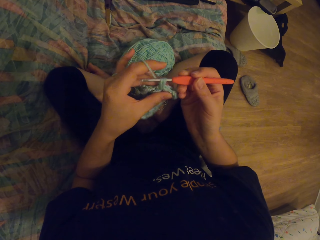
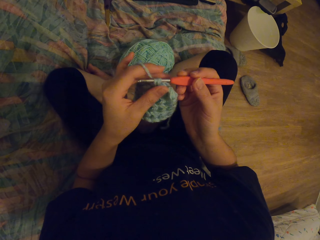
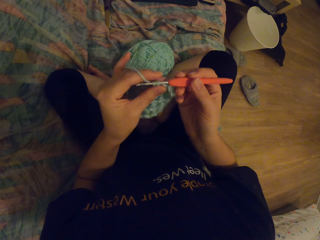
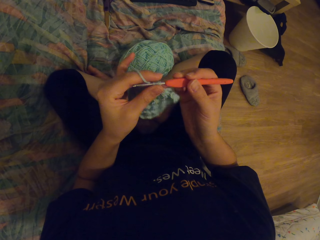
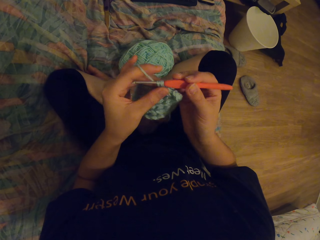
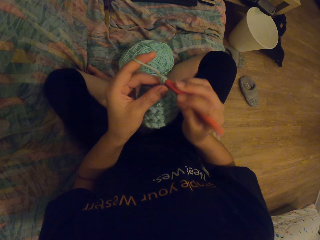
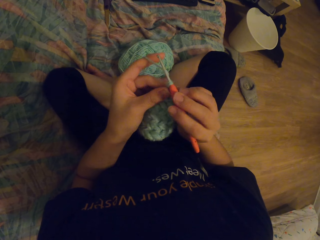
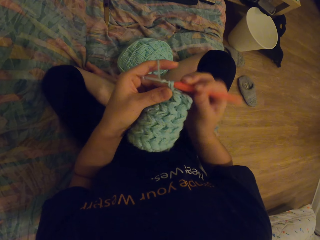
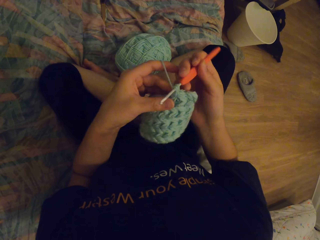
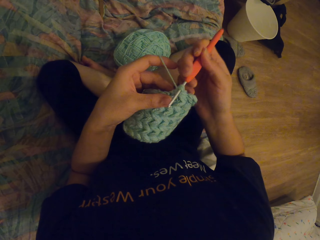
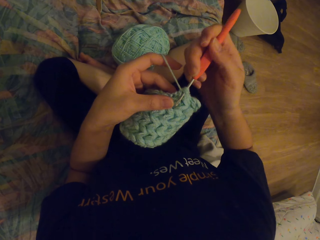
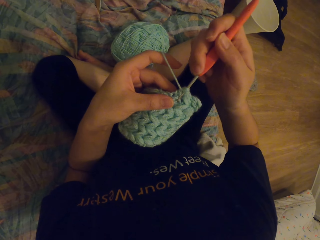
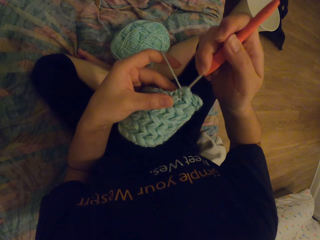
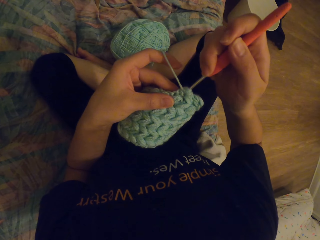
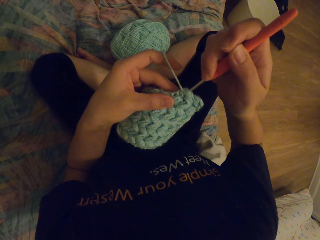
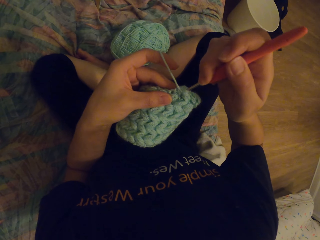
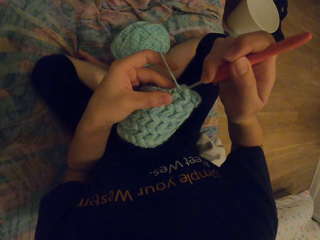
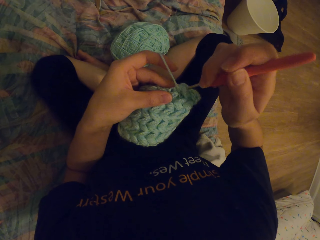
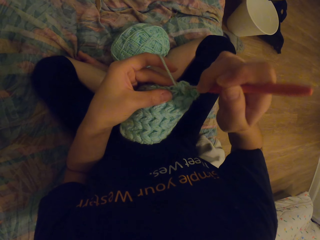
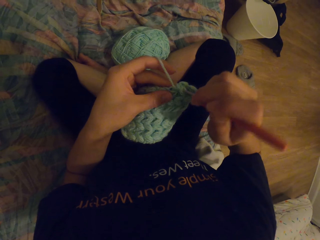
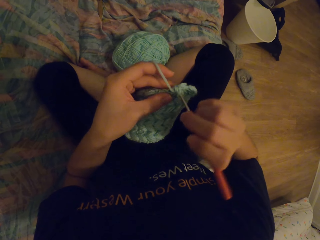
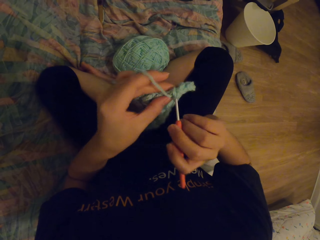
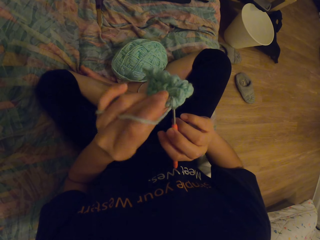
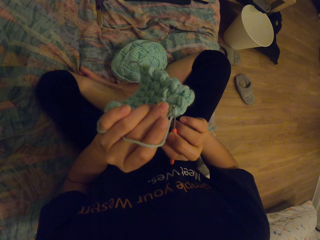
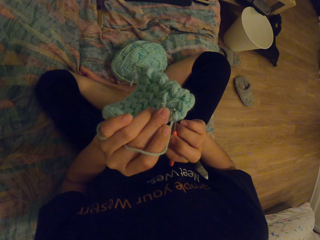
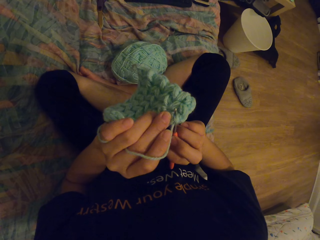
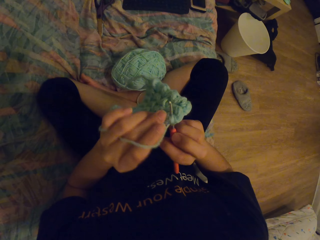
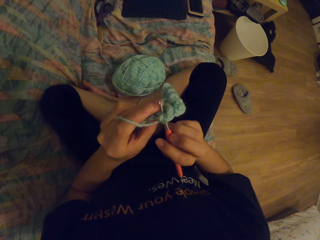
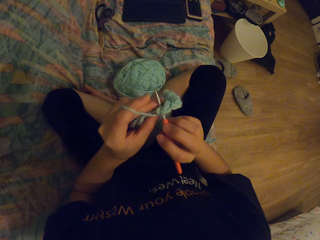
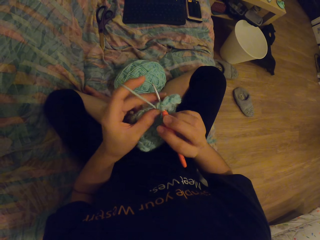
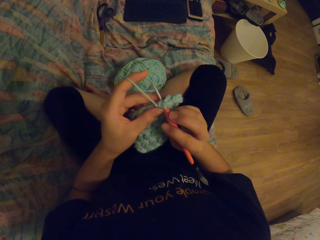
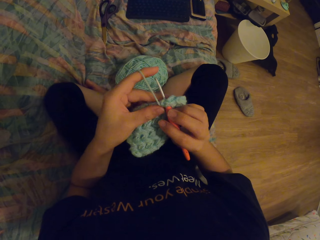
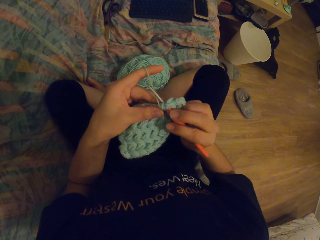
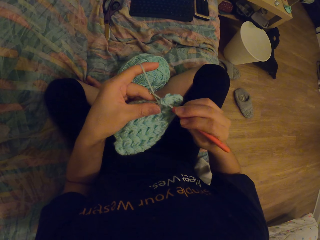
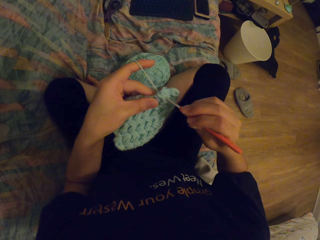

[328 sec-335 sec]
The camera wearer knits a garment.

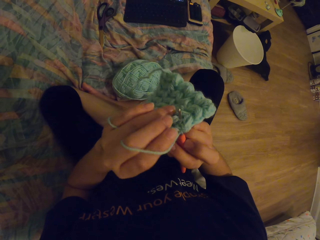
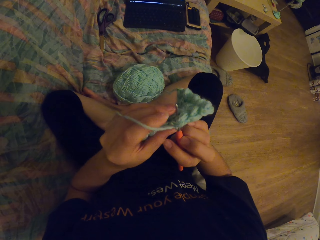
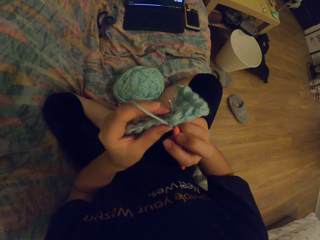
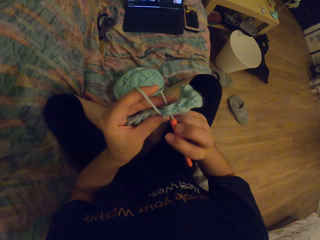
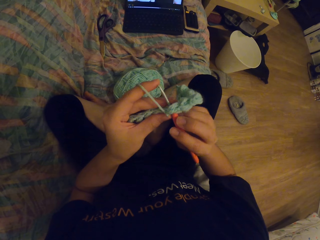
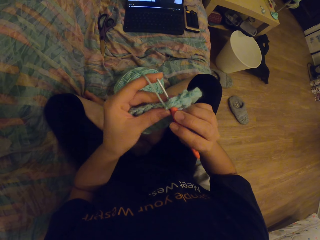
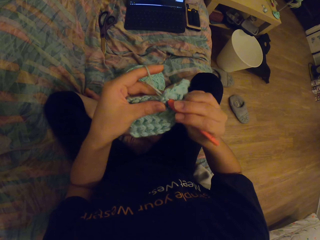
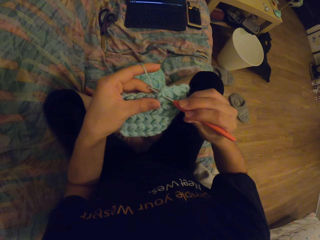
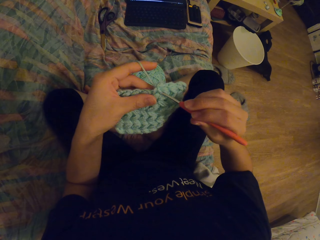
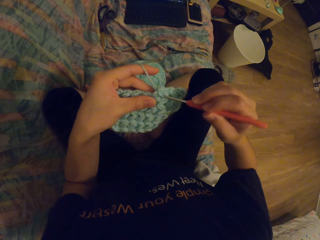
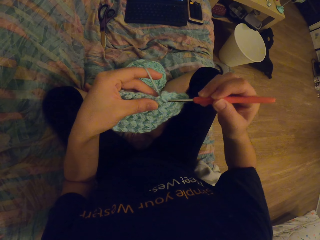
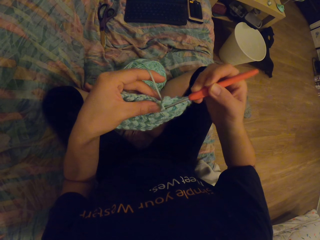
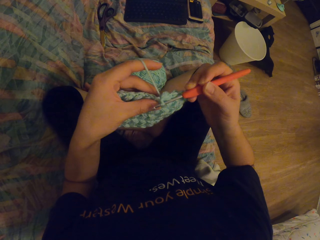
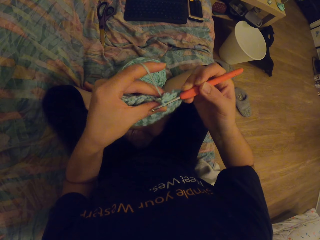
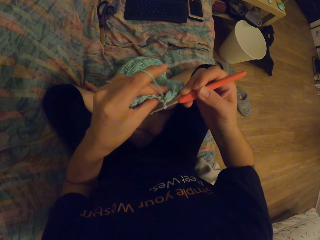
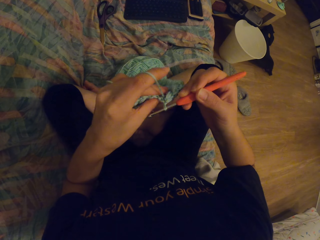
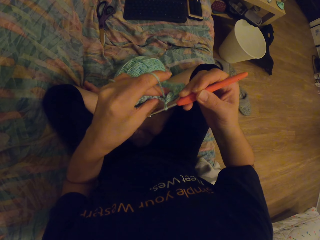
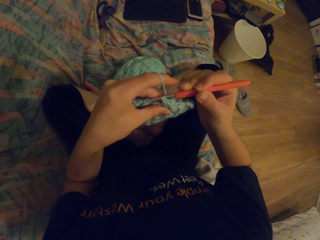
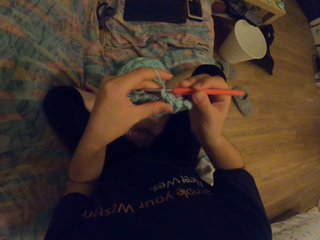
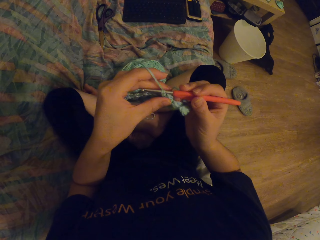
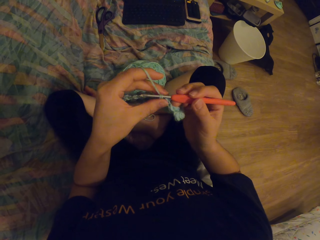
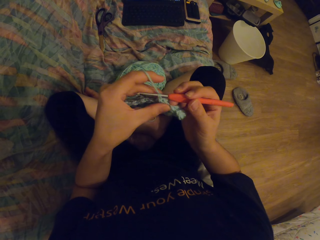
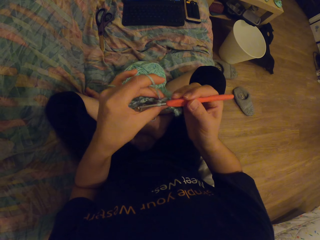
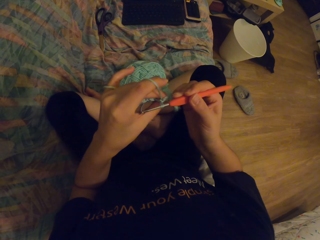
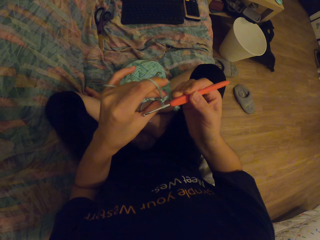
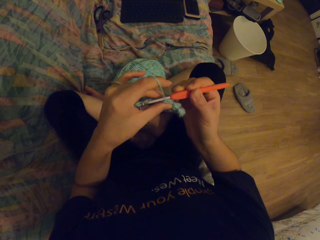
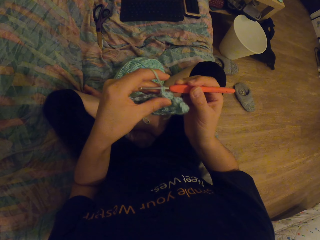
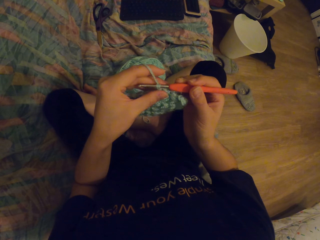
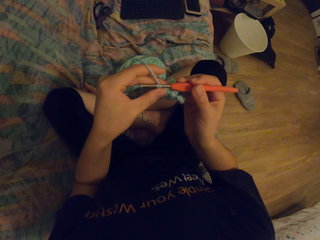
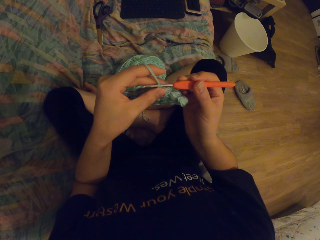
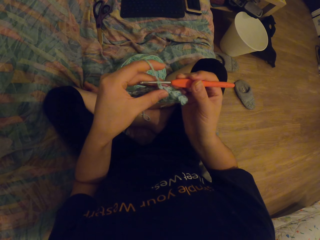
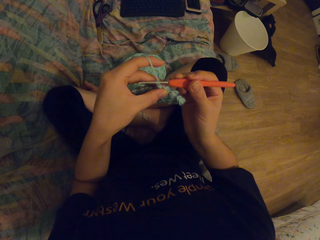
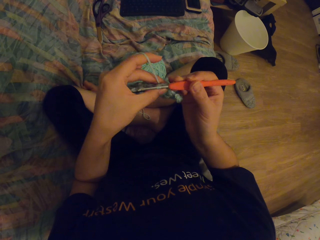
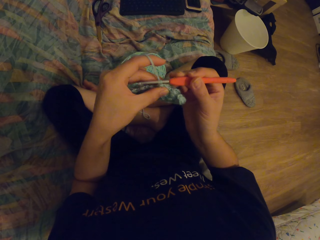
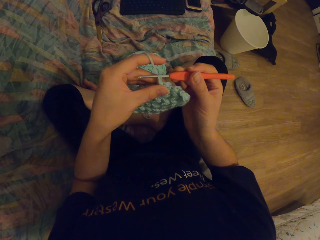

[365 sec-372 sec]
The camera wearer knits a garment with a needle.

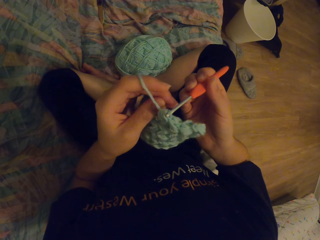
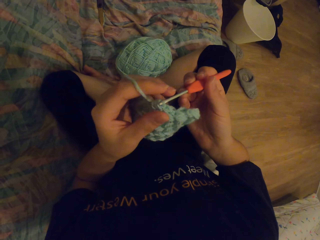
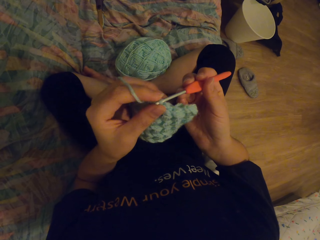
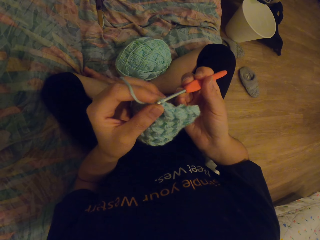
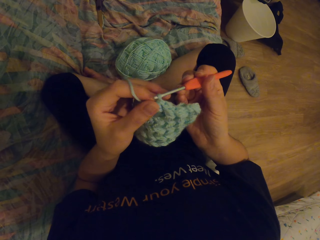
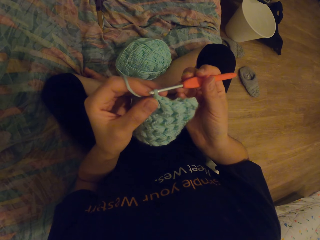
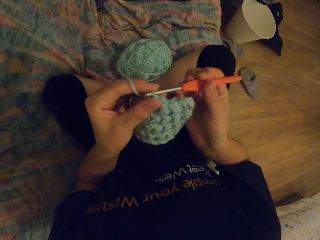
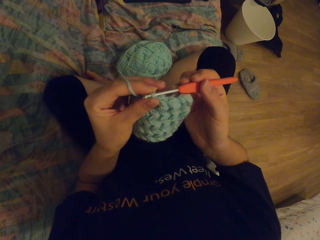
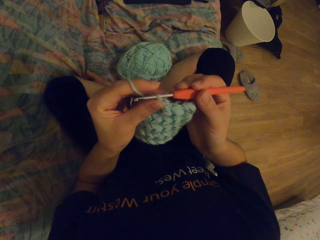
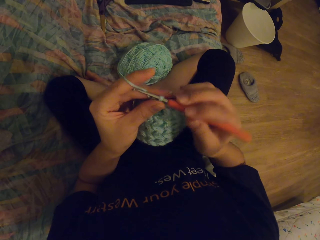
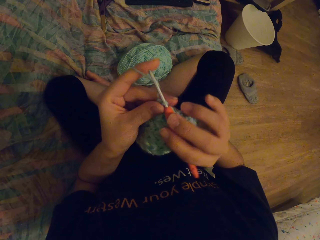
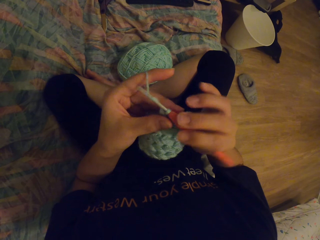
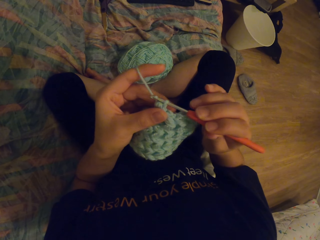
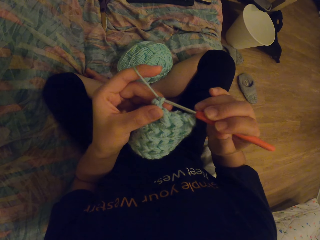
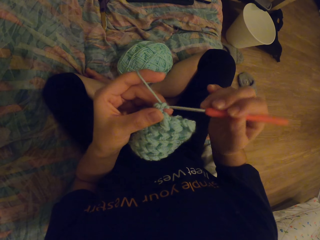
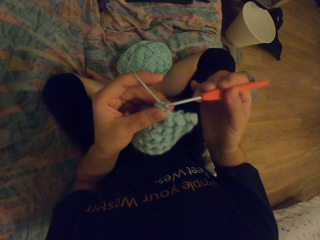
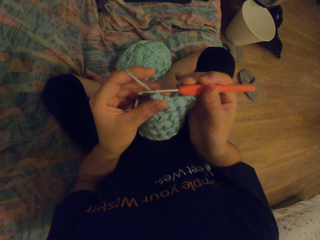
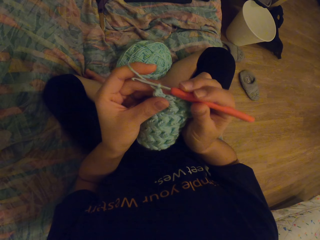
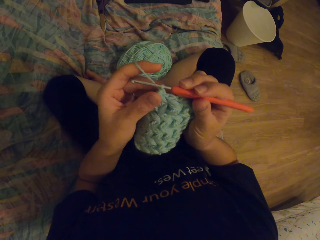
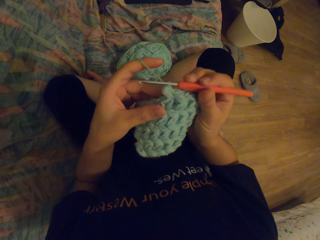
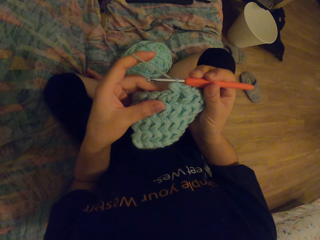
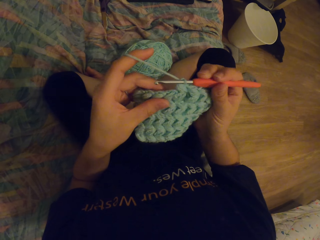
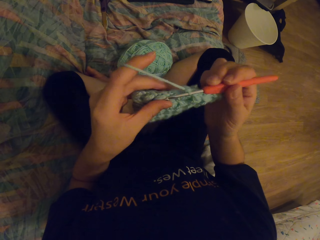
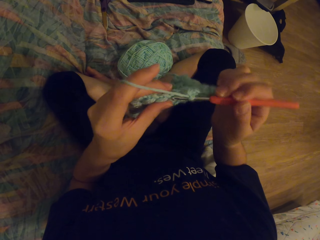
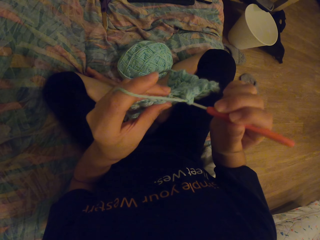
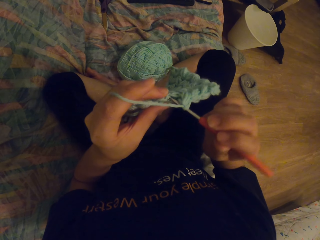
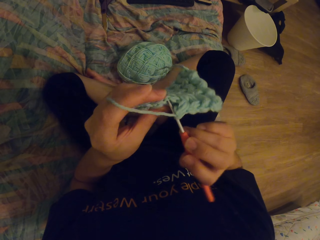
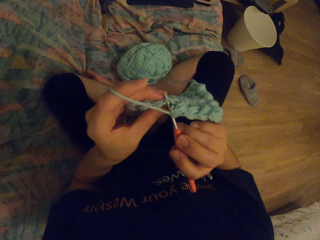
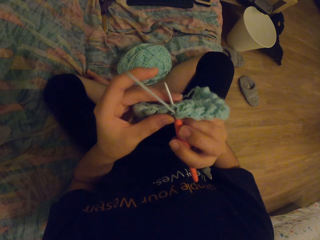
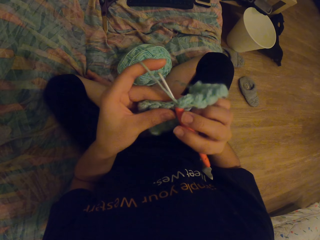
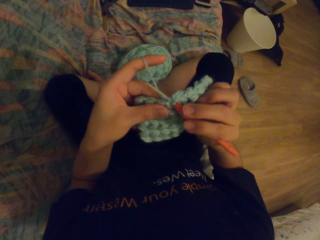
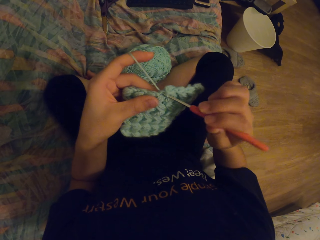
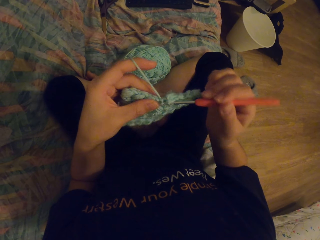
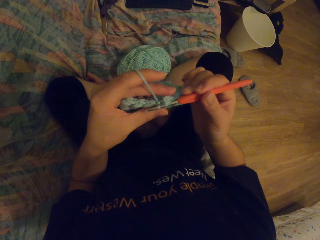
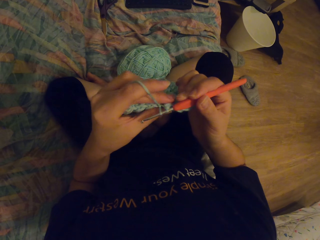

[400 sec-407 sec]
The camera wearer knits a garment with a needle.
